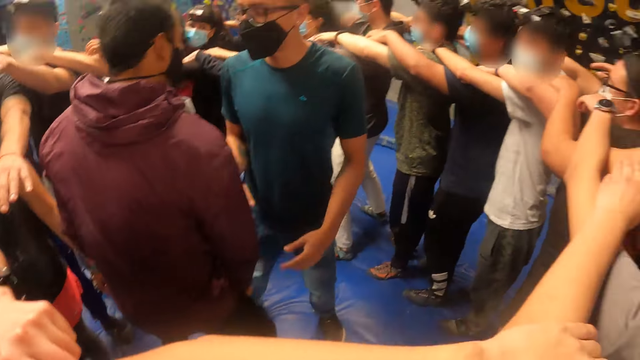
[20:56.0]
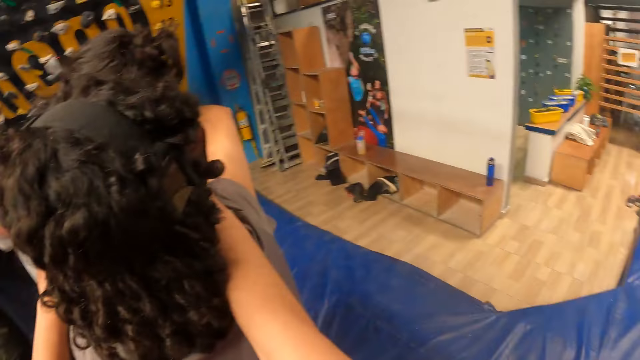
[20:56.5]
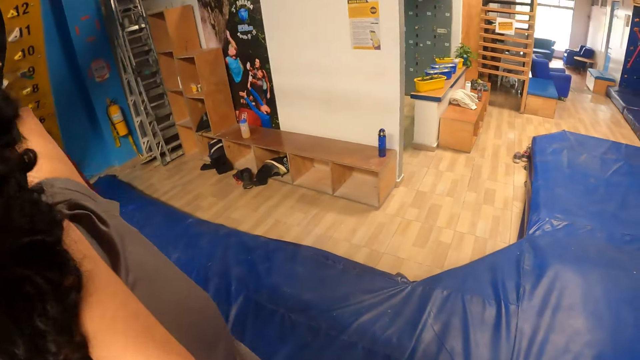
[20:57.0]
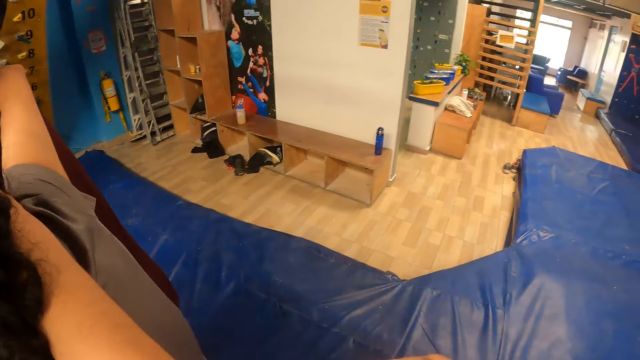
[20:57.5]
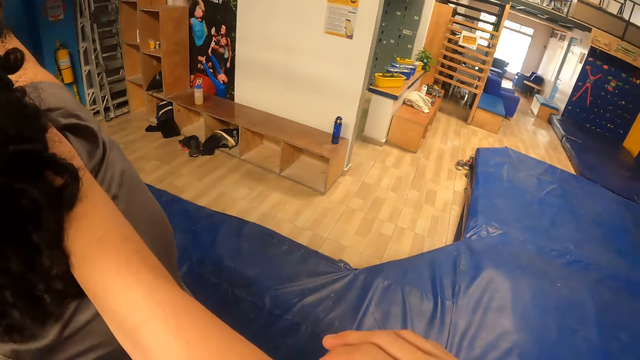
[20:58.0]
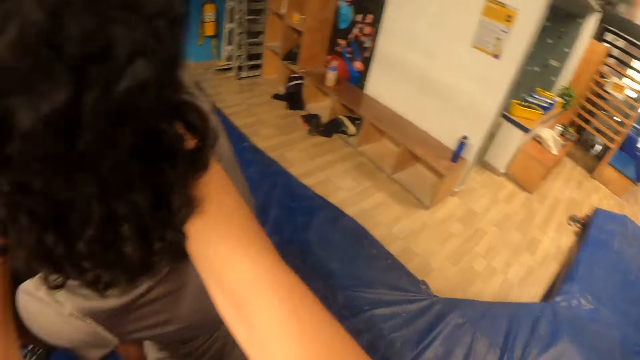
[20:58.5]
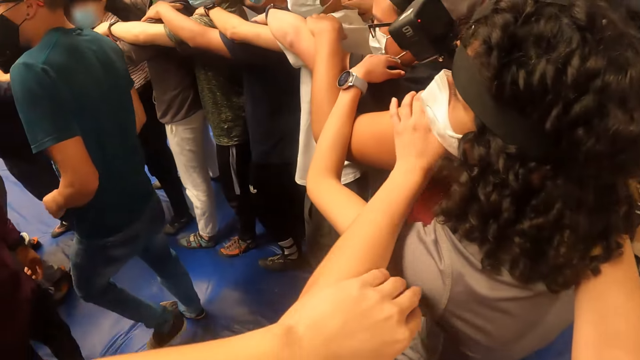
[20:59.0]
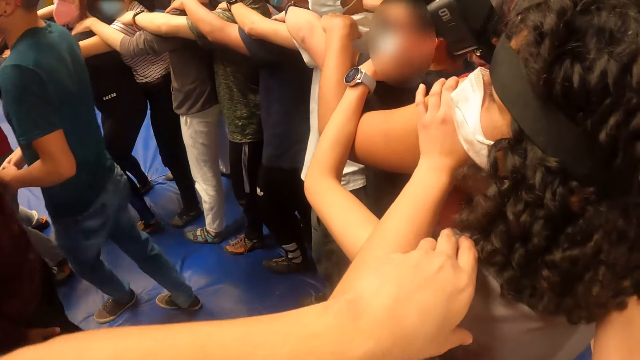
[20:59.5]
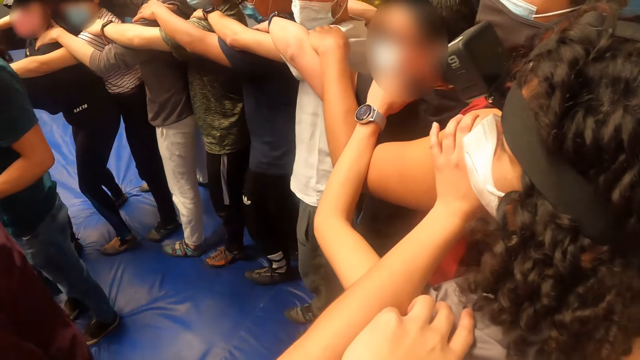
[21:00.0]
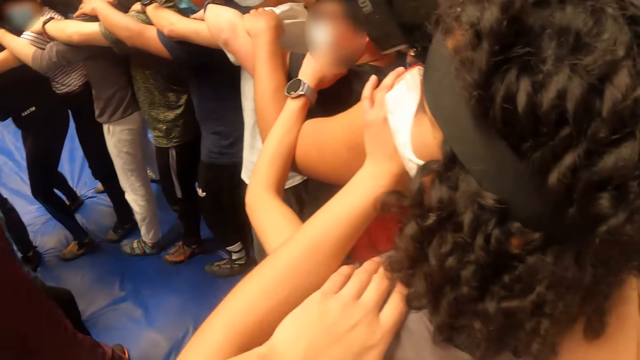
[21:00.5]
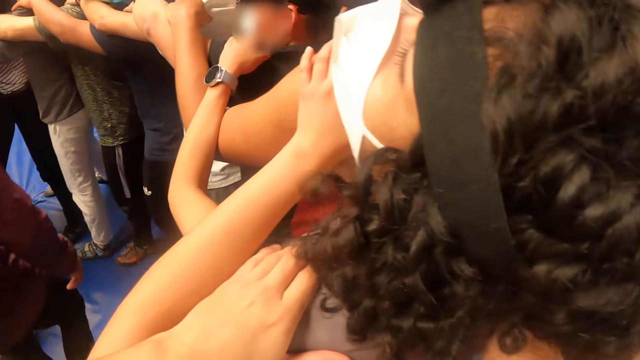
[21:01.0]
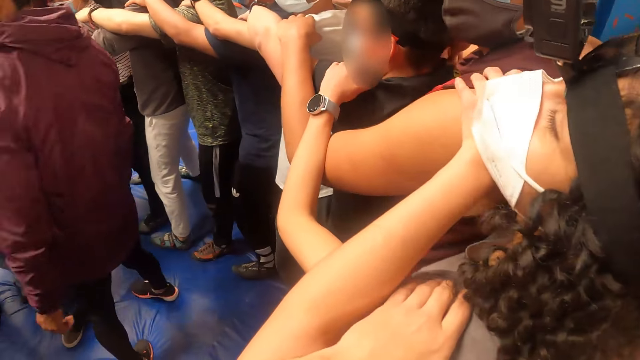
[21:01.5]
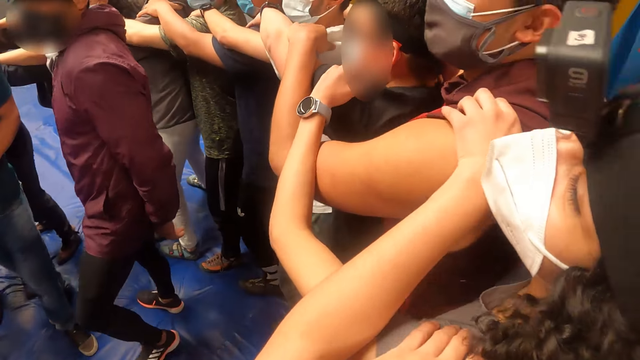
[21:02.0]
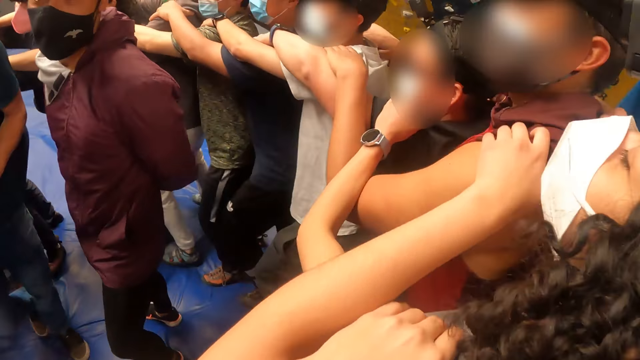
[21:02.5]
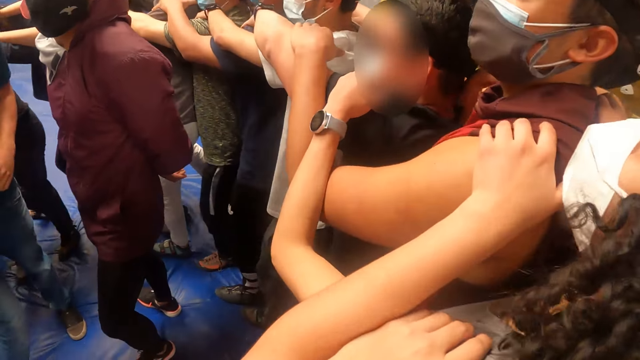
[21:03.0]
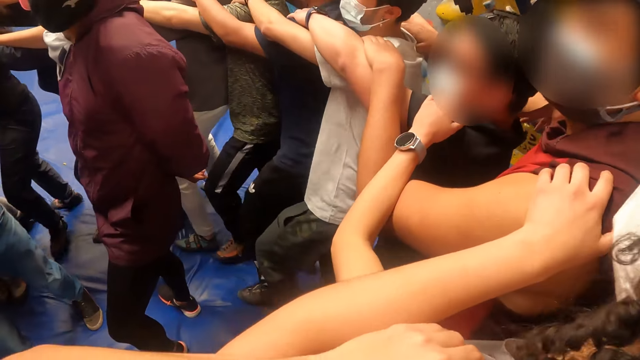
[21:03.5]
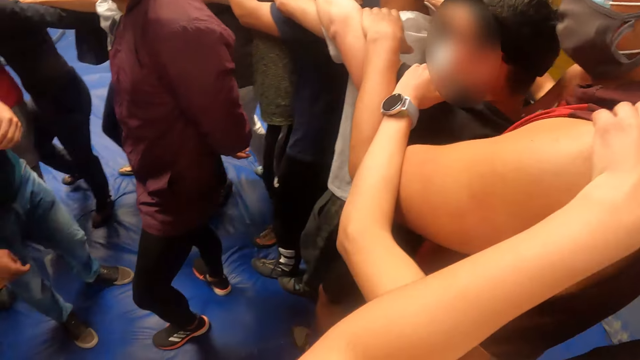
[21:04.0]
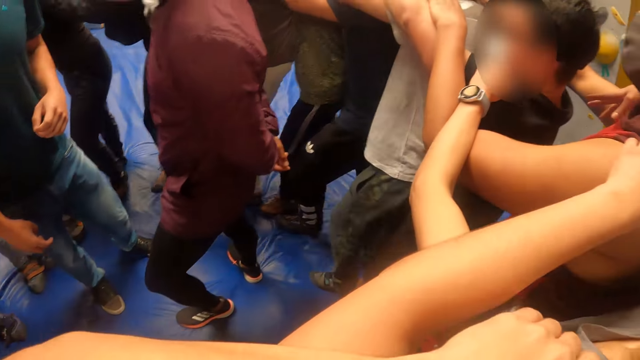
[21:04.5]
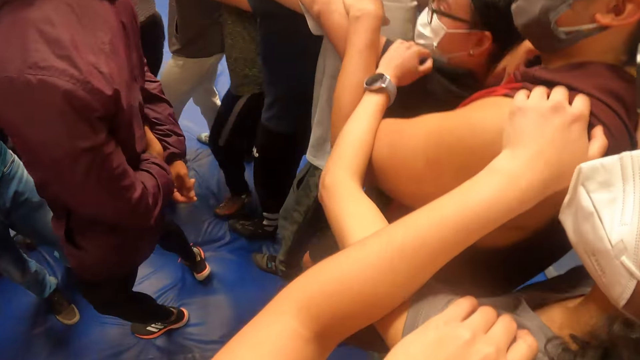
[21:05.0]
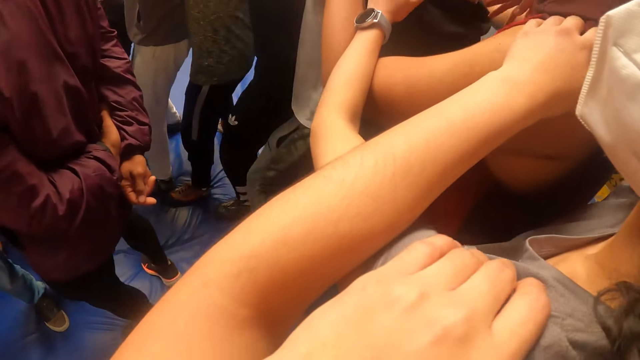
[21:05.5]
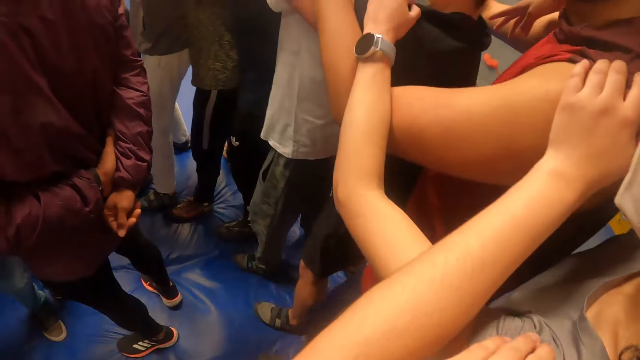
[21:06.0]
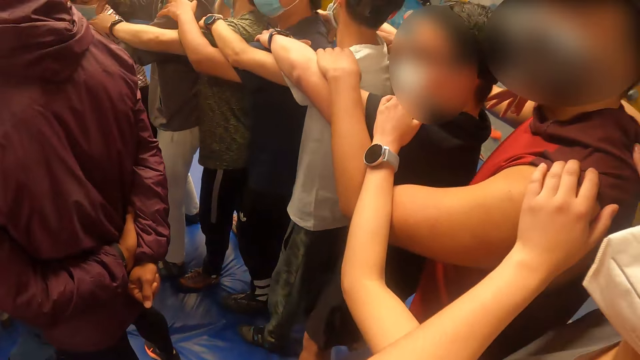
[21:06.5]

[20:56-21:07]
The camera wearer looks at the team. They look around the field and hold a man's shoulder. The woman walks on the bed. The camera wearer walks on the bed. They walk on the circle.

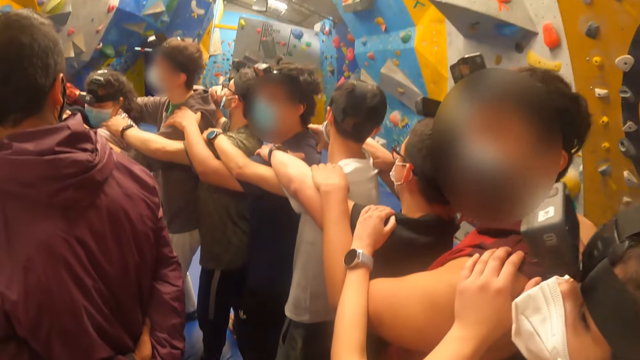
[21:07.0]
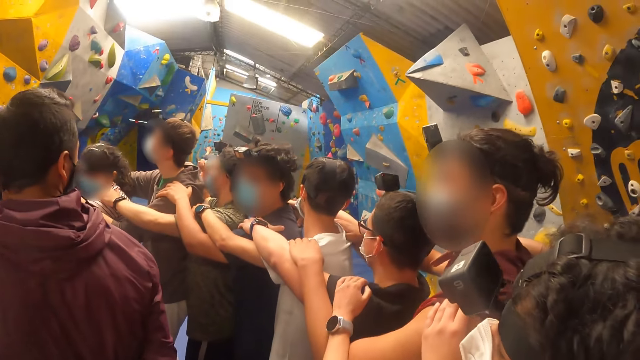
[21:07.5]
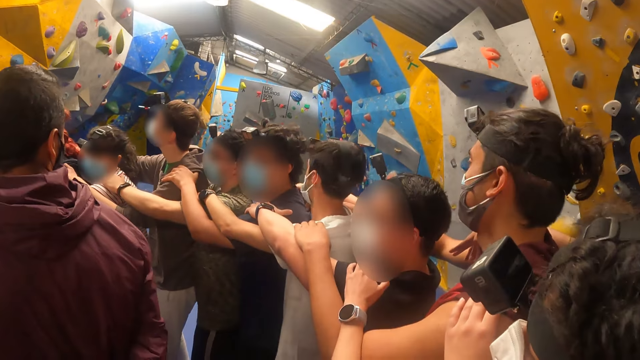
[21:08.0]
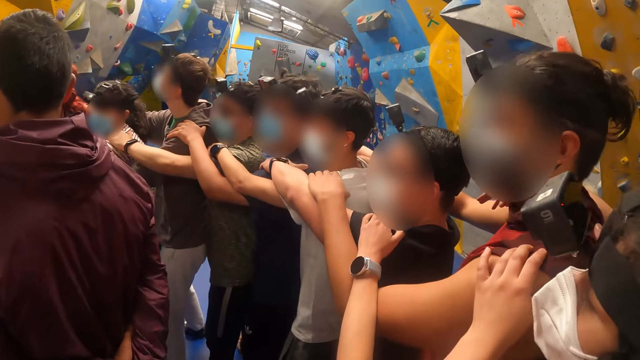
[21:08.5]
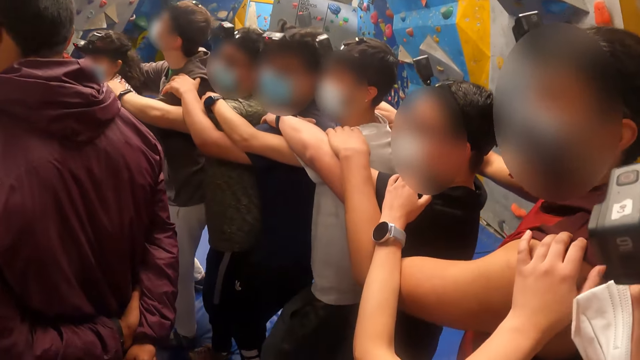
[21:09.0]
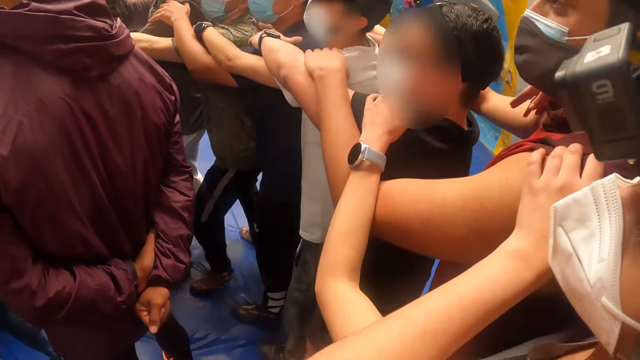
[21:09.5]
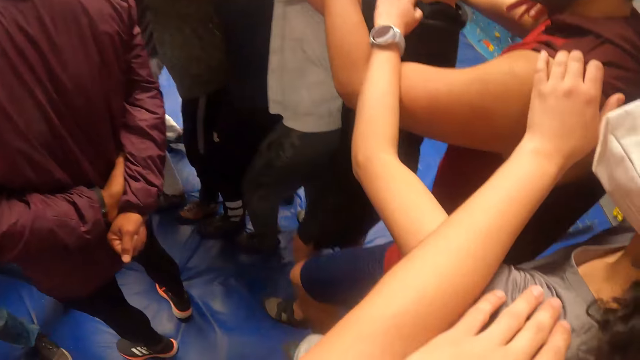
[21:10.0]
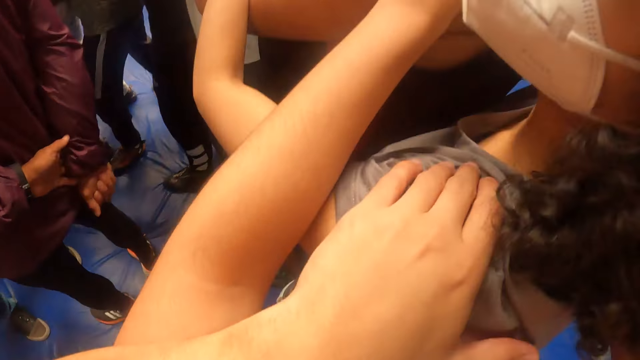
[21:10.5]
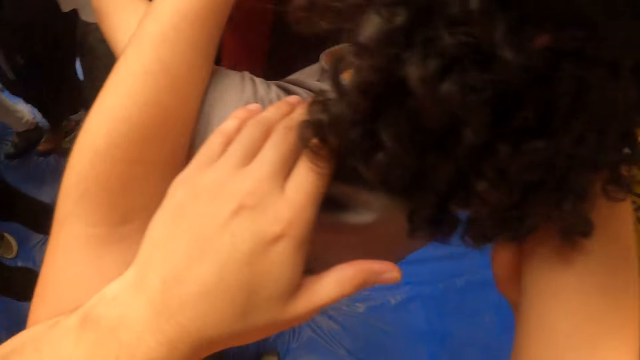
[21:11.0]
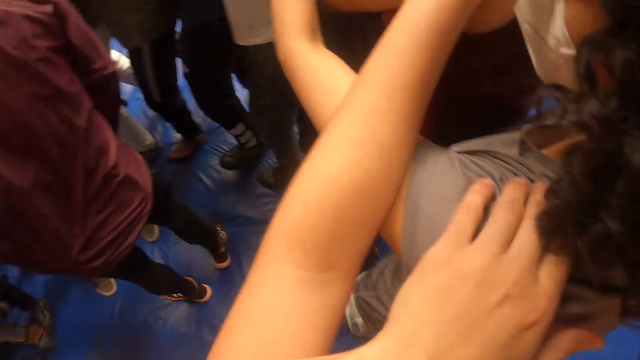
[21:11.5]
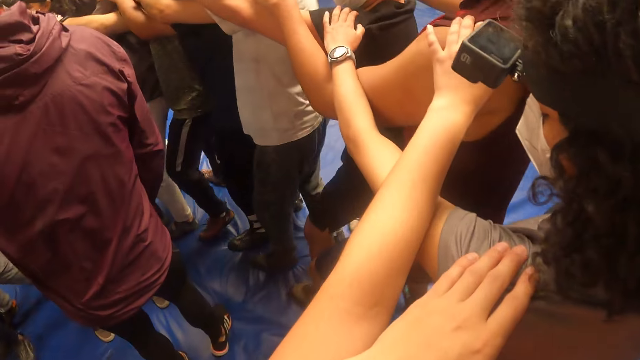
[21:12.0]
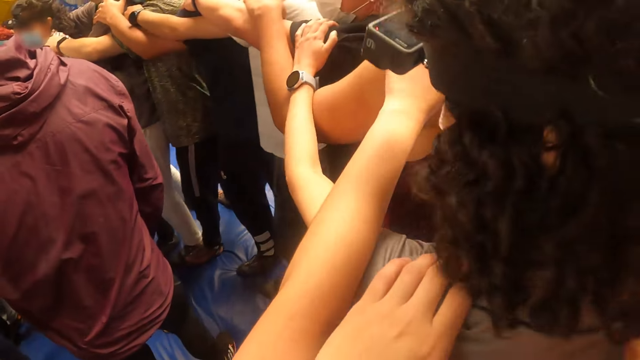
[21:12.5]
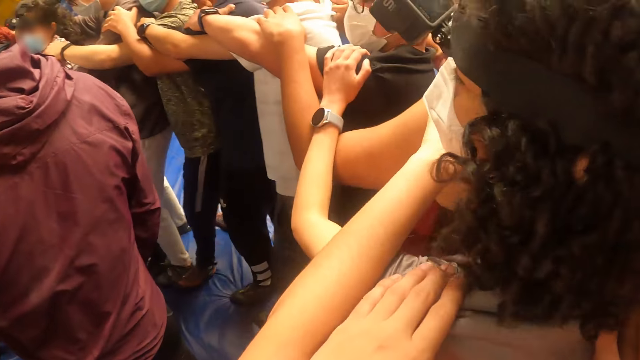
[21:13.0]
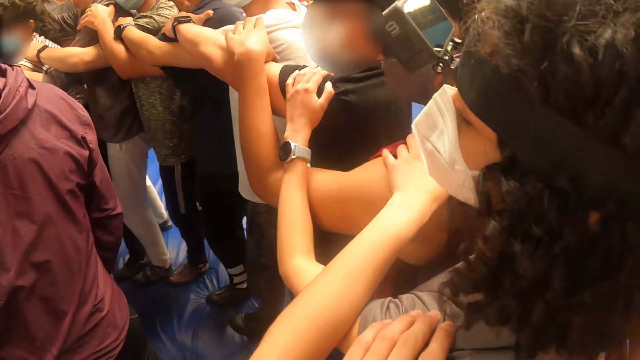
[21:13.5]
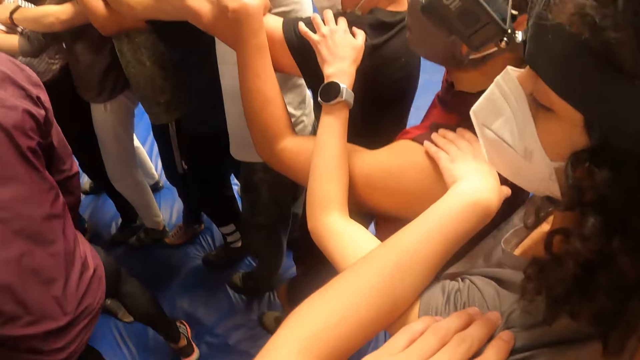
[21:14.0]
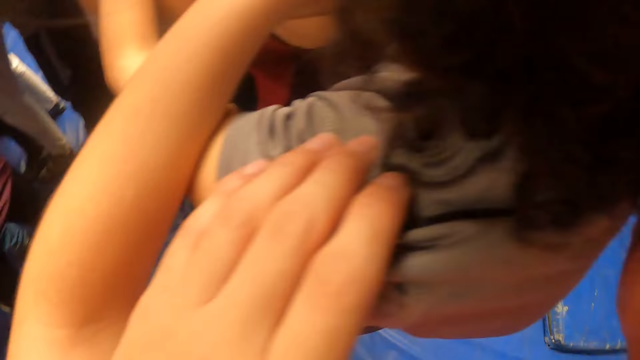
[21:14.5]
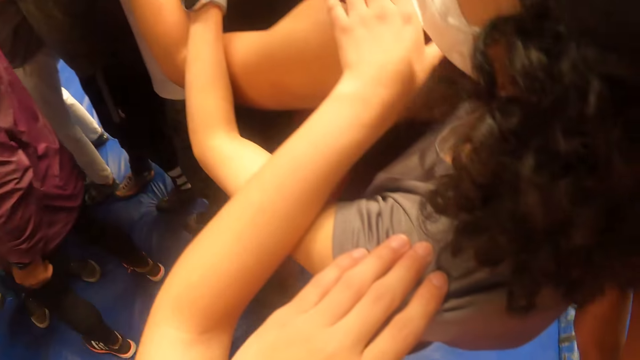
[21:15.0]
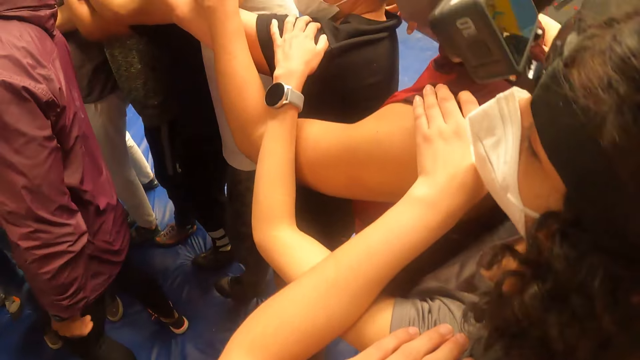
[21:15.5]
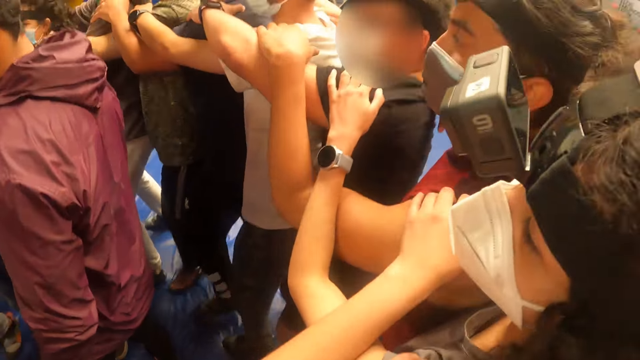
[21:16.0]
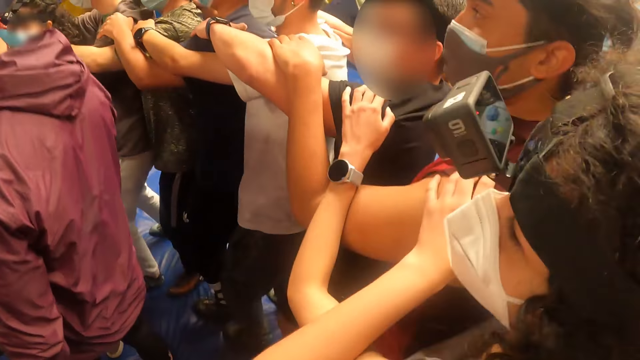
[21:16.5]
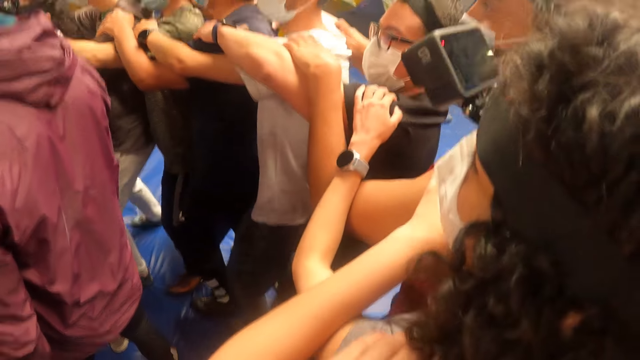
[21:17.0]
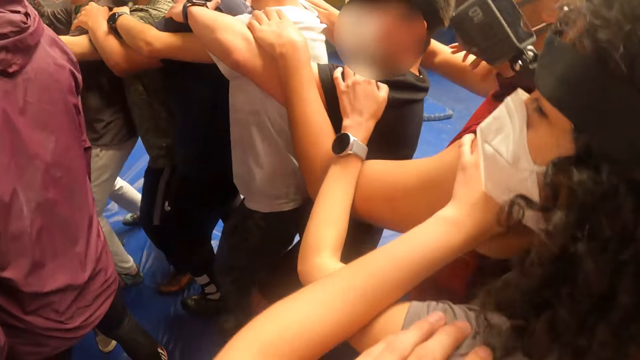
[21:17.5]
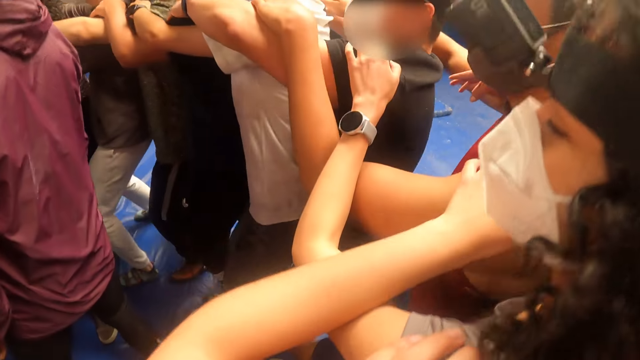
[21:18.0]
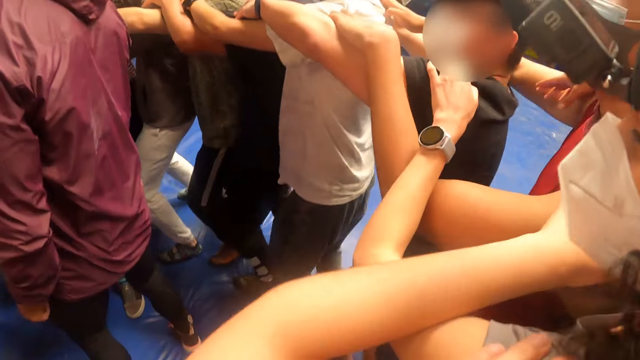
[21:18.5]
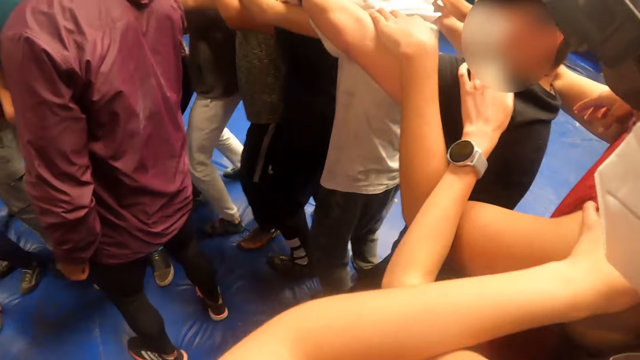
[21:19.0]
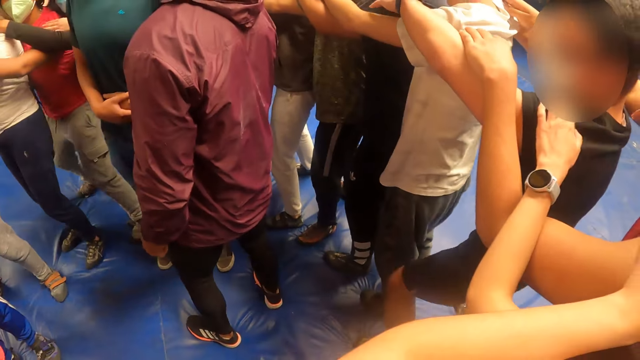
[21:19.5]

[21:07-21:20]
The camera wearer looks at the team. They walk on the circle and hold a man's shoulder. Another man converses with the team. The woman jumps on the bed. Another woman jumps on the bed. The camera wearer jumps with the team.
